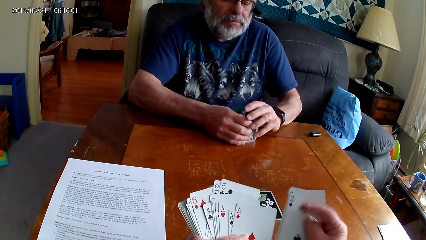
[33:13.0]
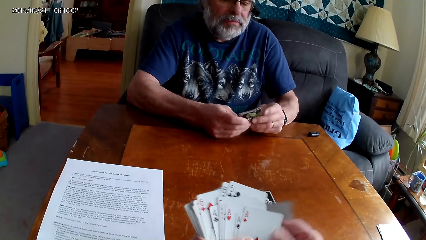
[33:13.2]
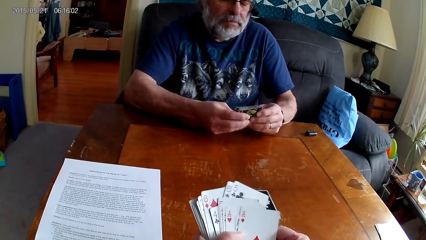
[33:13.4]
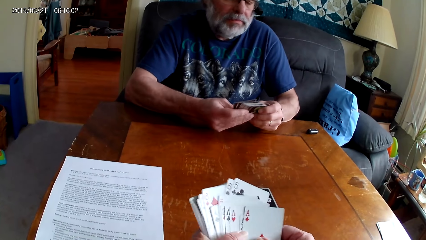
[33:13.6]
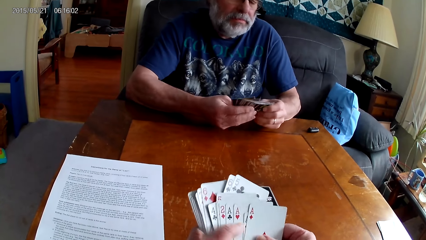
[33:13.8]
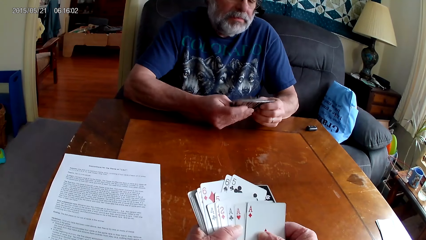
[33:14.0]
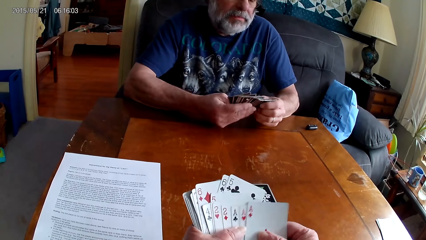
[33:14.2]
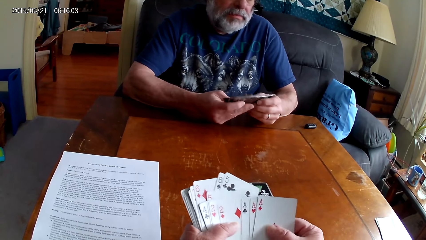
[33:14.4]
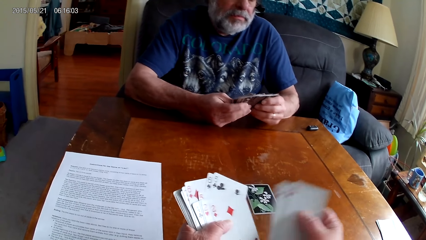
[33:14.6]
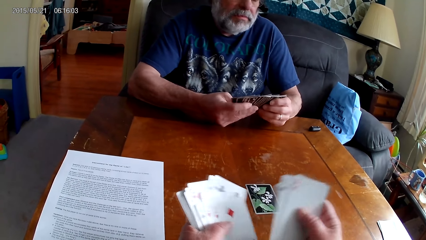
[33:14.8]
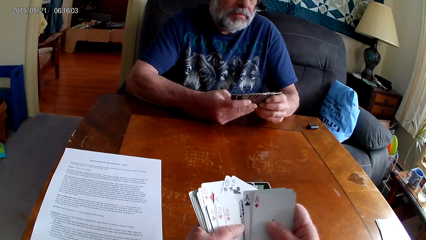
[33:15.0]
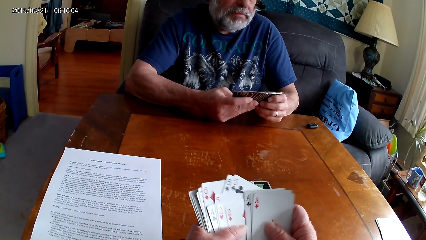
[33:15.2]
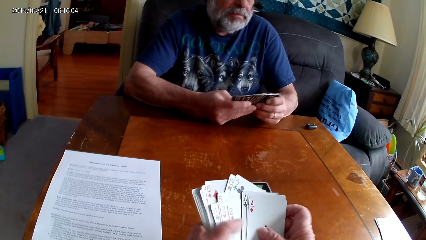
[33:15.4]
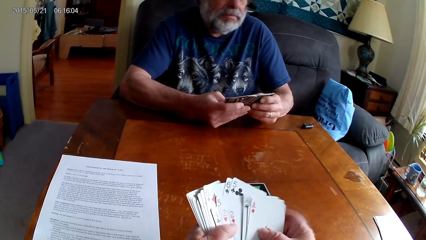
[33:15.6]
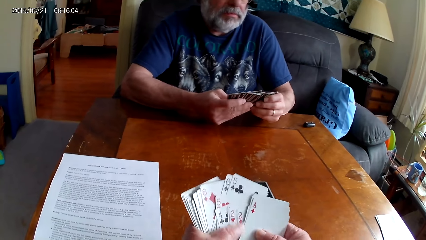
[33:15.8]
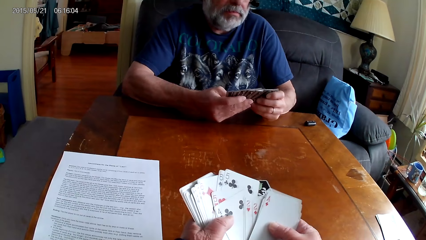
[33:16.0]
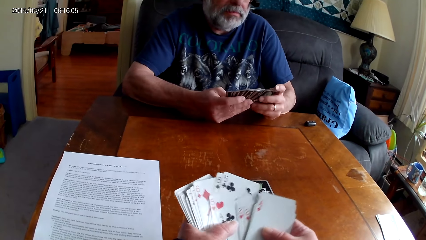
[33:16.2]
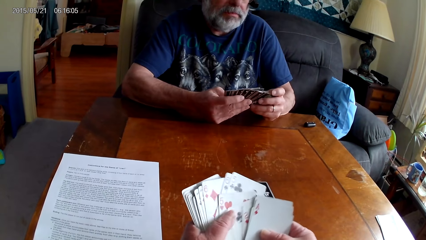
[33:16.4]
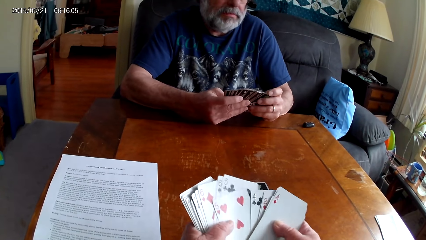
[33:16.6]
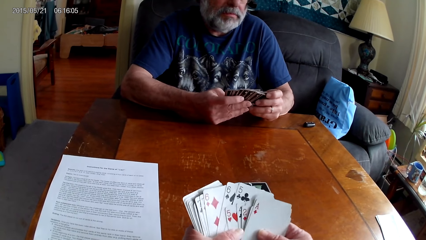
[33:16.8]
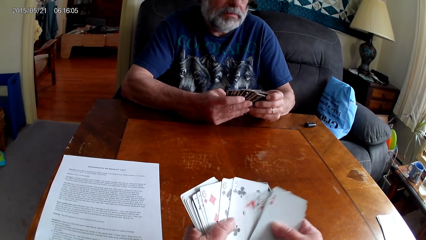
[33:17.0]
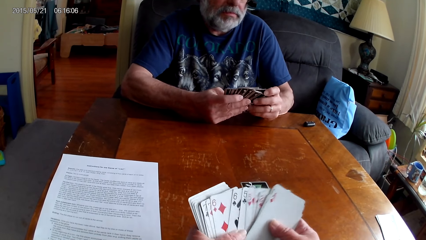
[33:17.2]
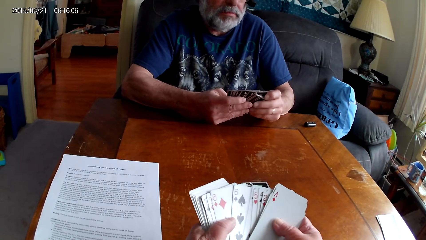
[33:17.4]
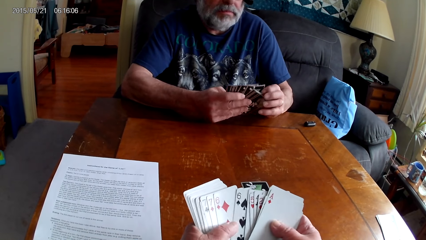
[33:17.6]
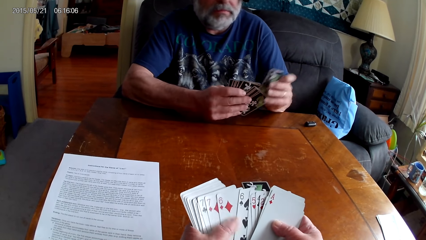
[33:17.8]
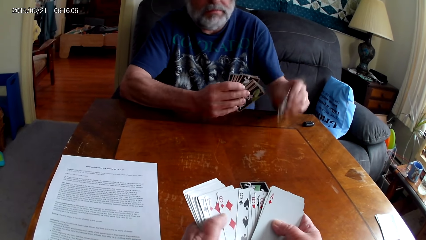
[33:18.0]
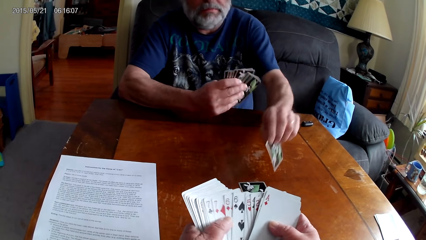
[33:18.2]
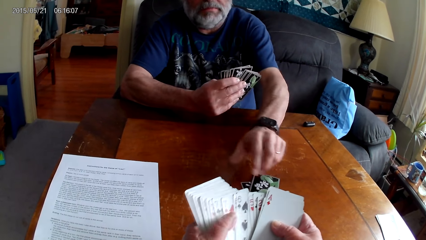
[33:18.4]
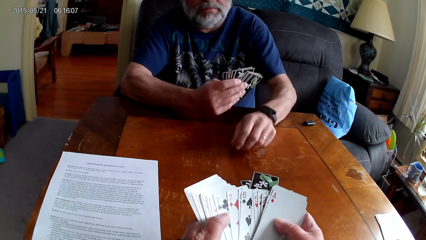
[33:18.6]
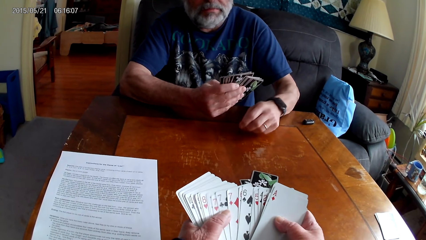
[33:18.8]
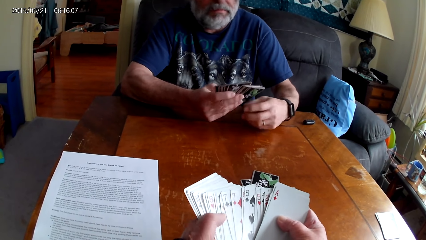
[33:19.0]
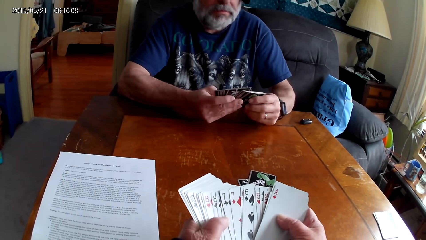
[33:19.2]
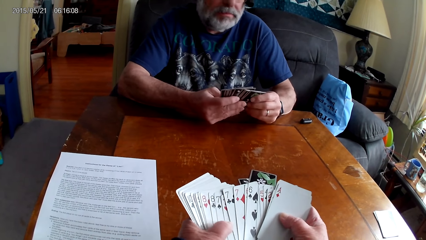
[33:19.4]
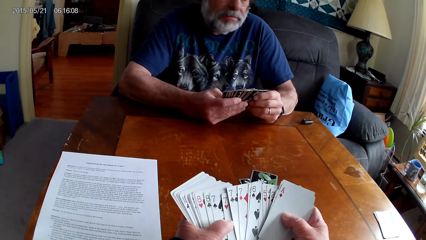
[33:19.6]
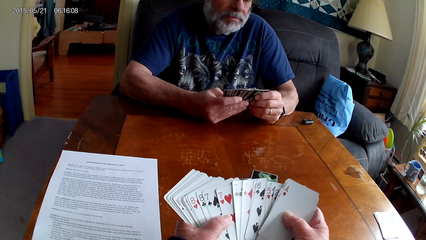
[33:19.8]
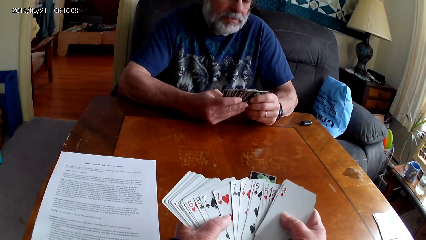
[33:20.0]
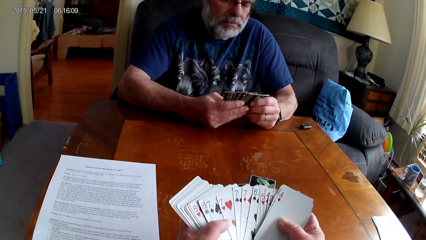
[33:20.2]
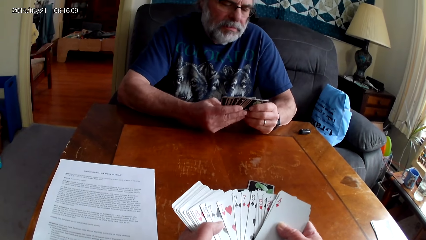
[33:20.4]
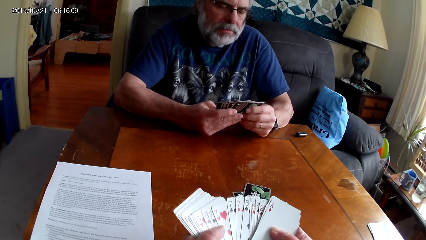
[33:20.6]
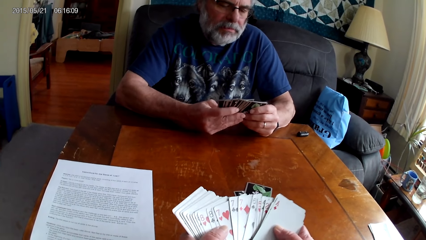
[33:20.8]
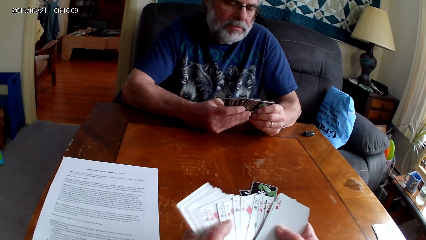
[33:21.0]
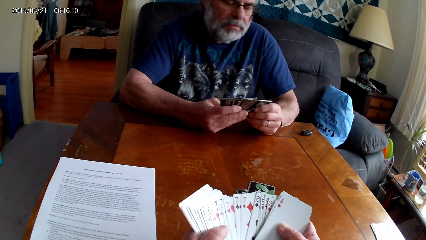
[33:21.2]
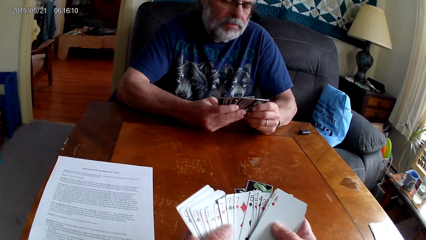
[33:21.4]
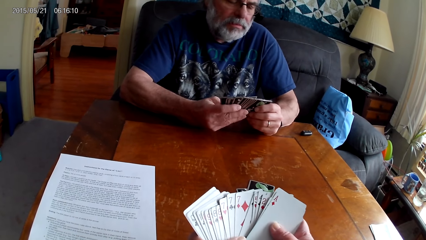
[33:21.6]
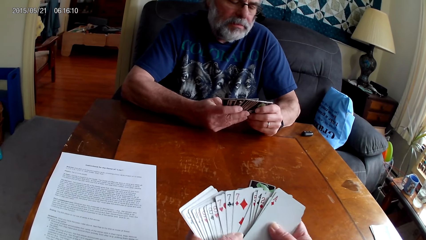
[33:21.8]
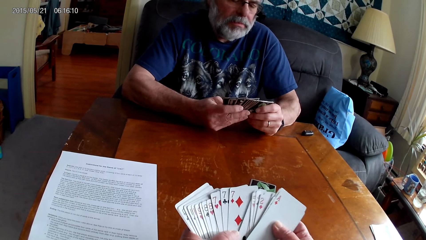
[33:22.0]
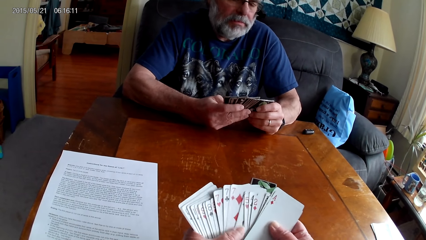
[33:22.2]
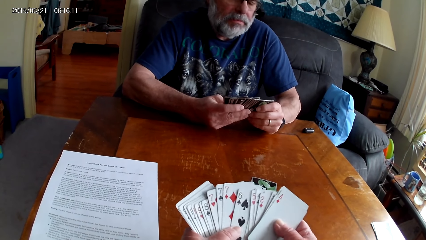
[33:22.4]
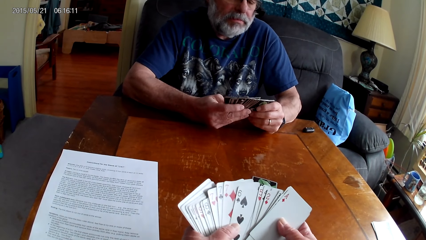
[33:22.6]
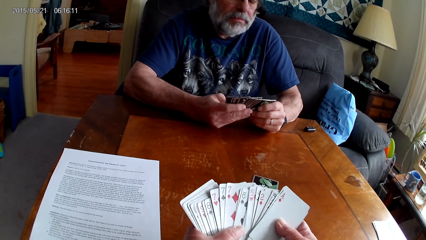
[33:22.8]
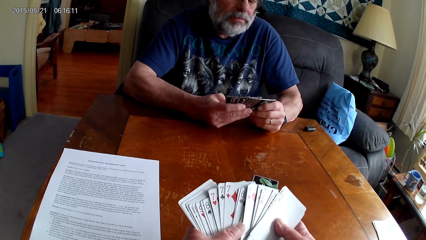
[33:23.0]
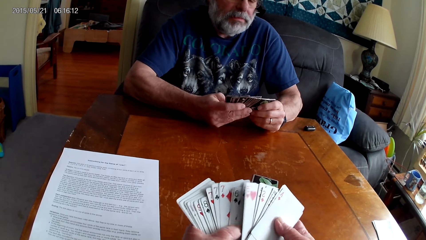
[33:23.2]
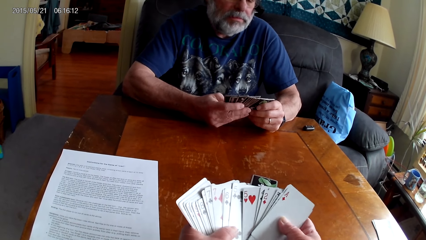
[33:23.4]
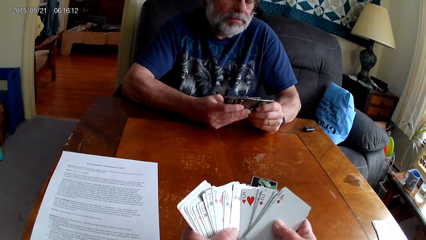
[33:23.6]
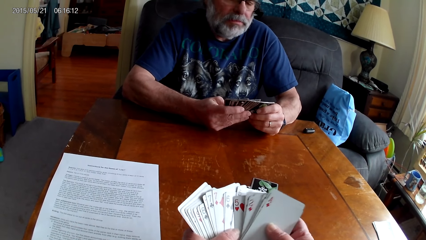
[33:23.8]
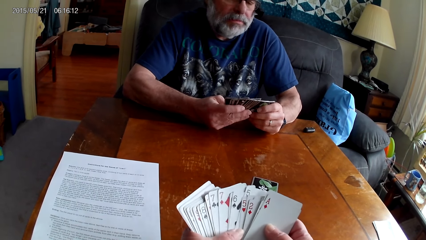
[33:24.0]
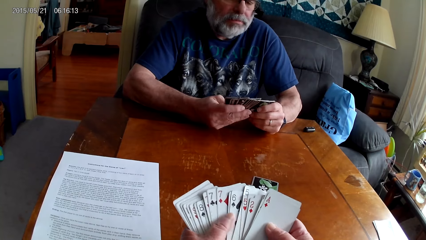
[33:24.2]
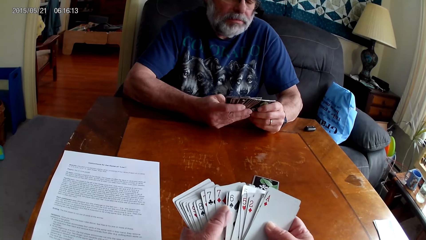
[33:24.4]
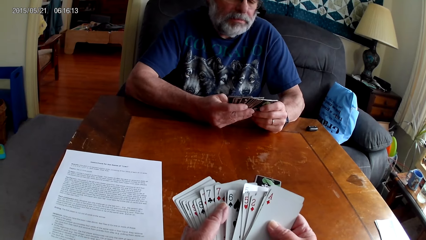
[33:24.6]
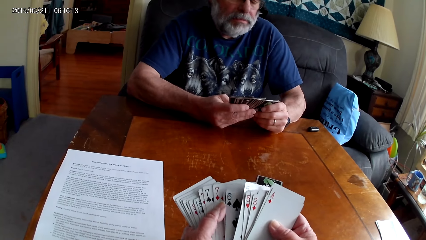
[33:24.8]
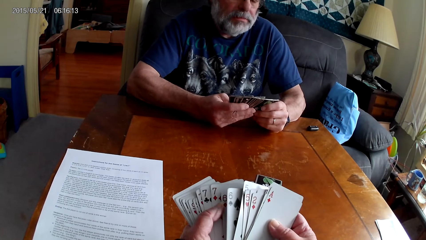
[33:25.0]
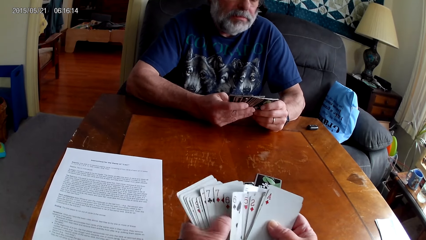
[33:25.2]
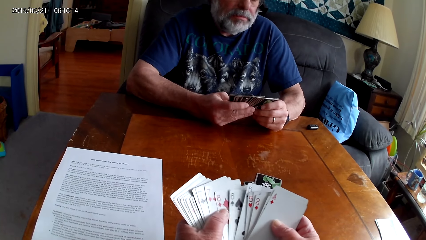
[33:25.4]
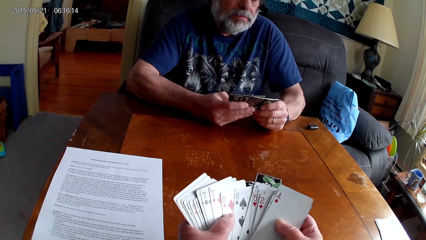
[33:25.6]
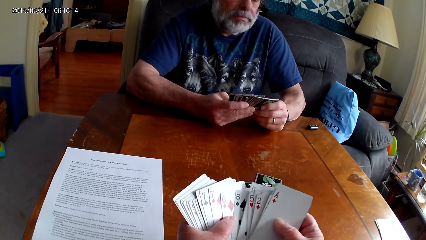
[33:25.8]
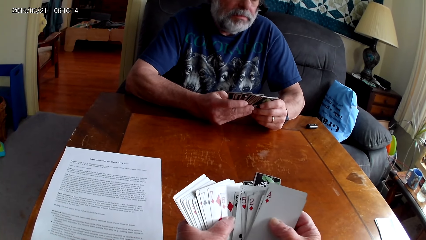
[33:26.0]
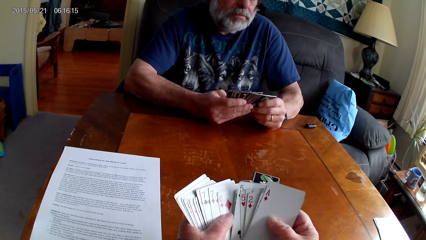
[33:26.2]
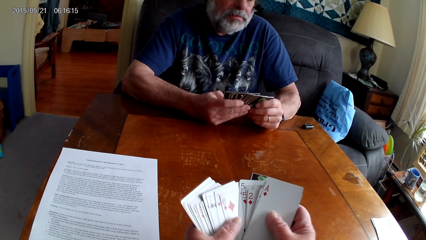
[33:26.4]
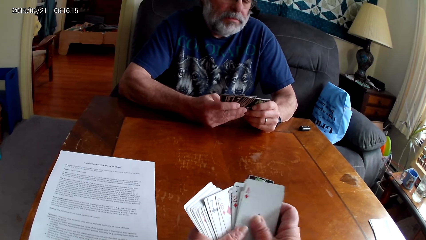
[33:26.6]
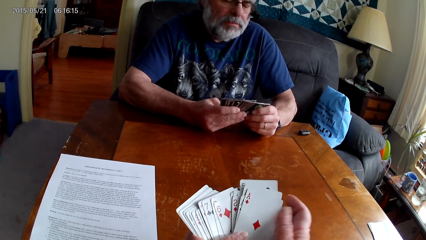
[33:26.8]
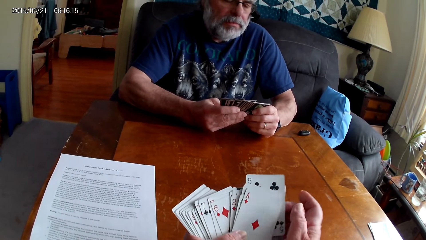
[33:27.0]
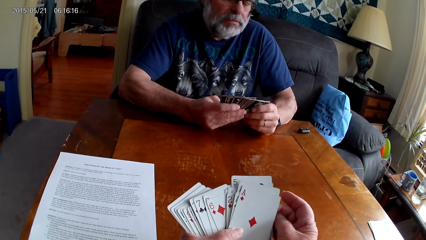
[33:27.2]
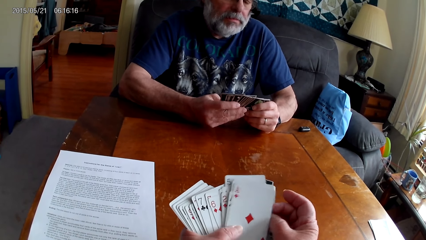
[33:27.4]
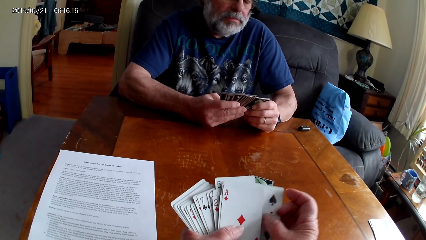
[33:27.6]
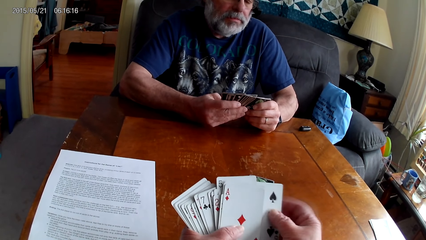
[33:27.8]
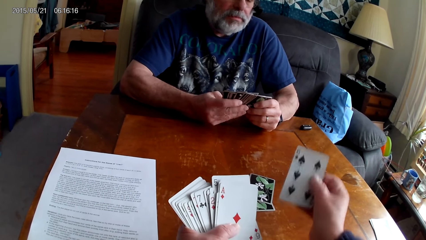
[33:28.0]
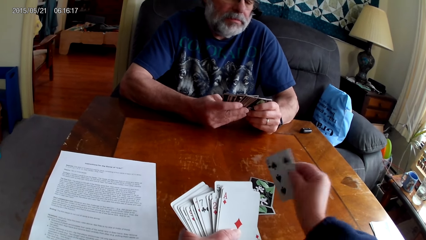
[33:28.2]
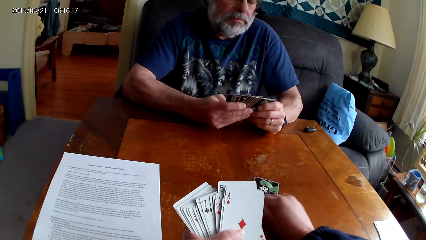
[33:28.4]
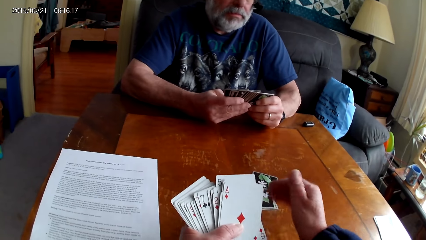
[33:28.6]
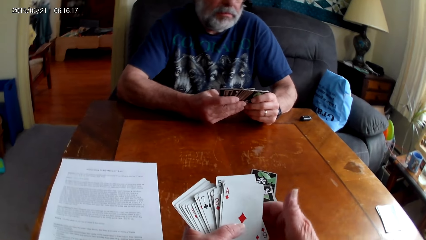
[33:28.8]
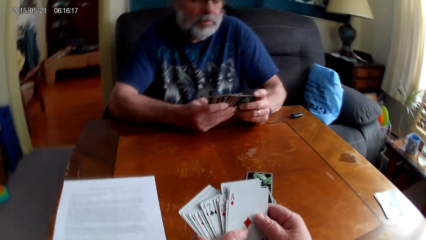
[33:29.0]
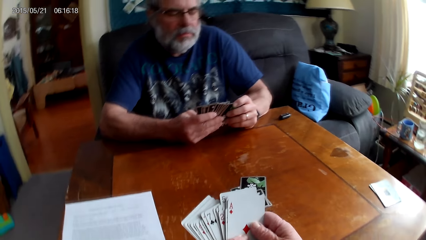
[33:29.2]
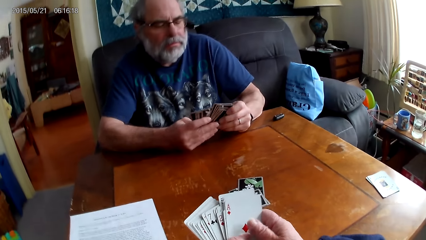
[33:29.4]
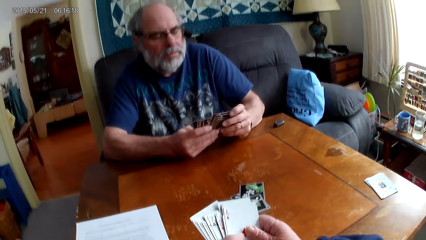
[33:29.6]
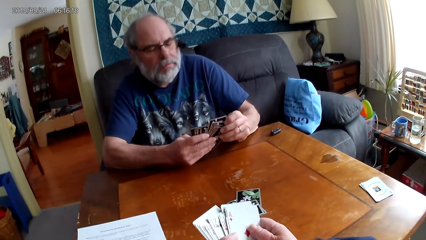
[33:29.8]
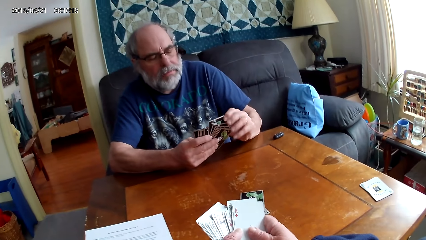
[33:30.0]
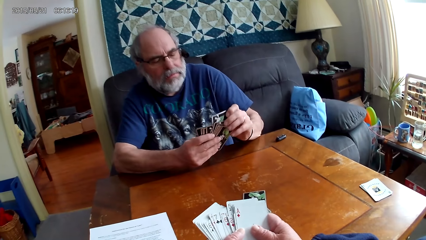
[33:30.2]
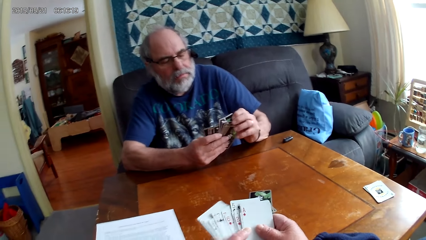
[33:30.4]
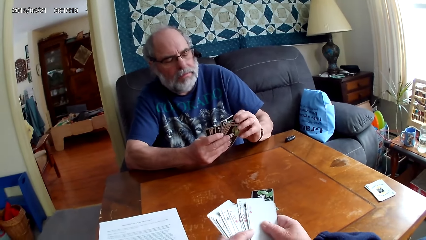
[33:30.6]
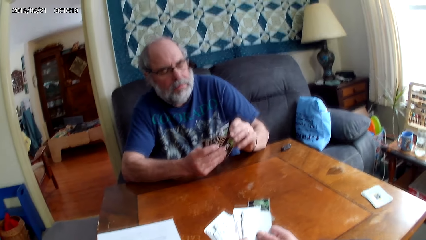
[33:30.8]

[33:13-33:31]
The camera wearer shuffles cards. A person puts a card on the table. The camera wearer chooses cards. They put a card on the table.
